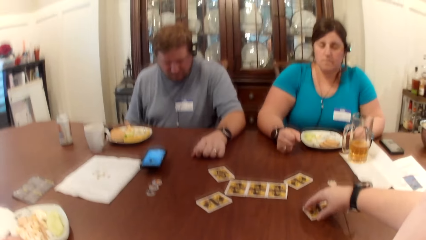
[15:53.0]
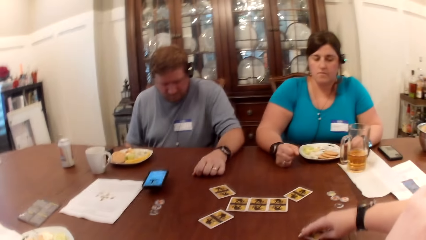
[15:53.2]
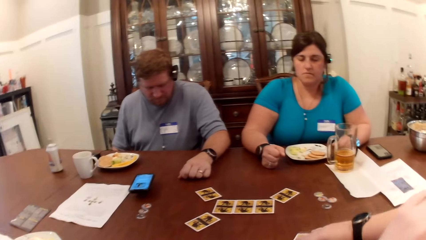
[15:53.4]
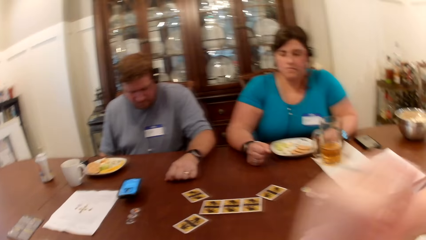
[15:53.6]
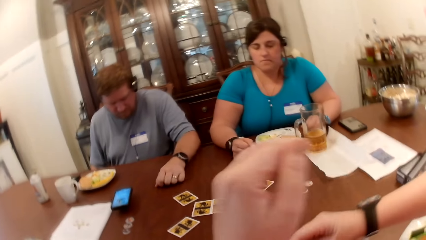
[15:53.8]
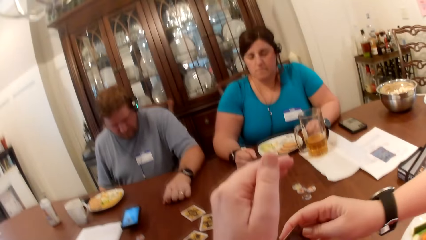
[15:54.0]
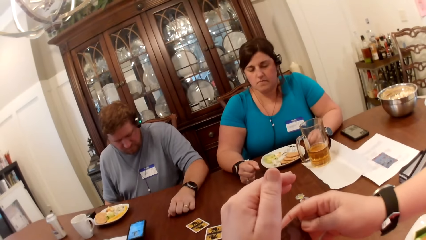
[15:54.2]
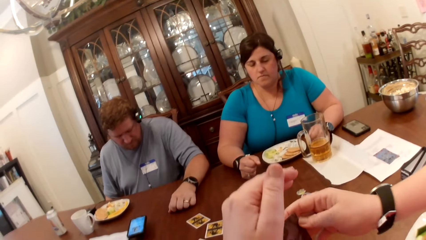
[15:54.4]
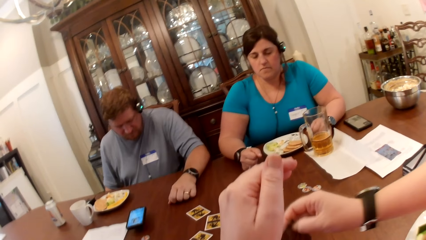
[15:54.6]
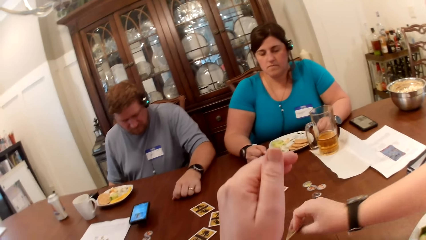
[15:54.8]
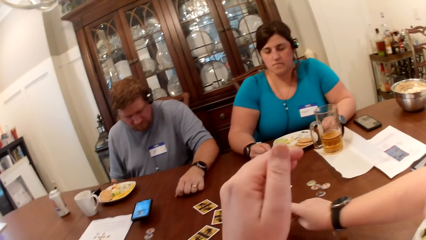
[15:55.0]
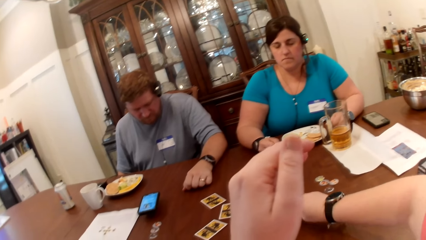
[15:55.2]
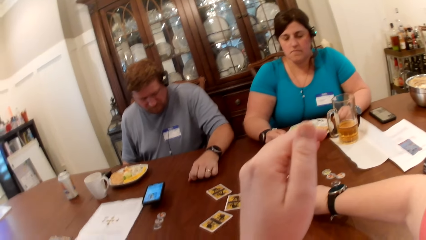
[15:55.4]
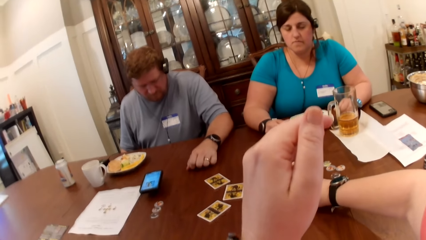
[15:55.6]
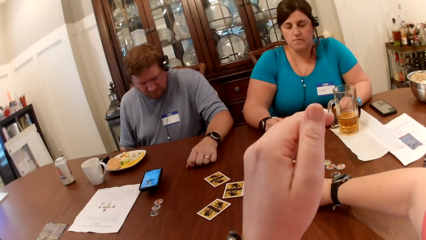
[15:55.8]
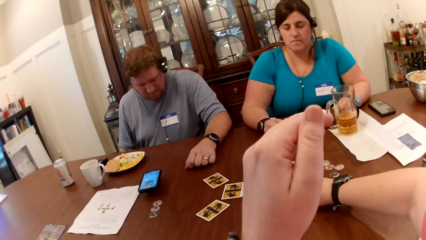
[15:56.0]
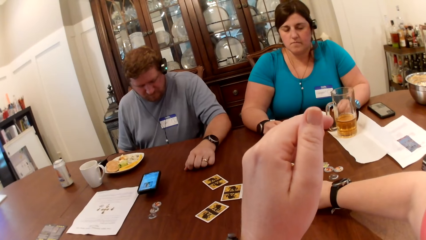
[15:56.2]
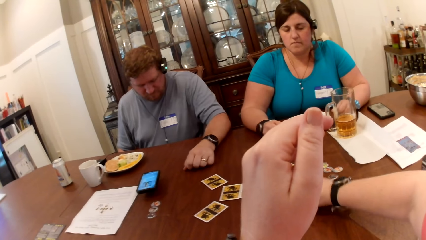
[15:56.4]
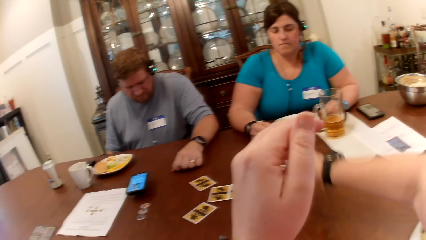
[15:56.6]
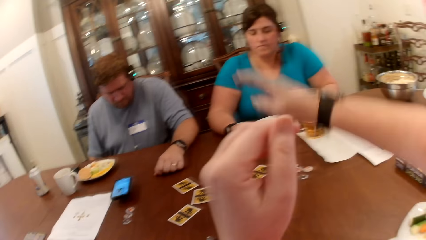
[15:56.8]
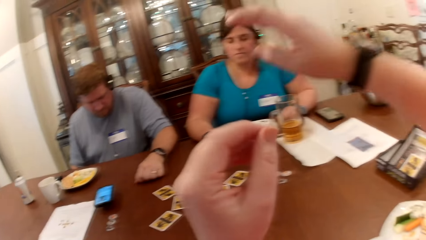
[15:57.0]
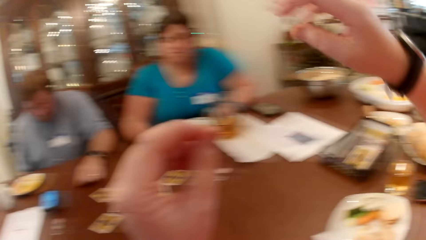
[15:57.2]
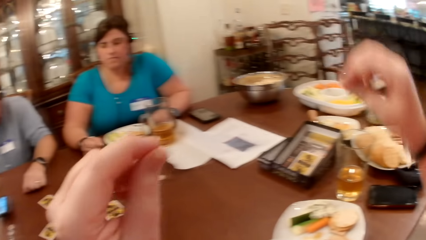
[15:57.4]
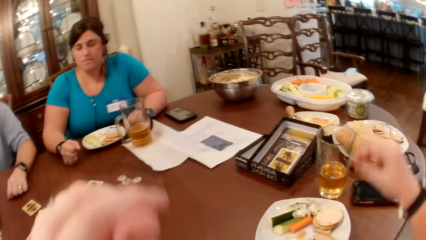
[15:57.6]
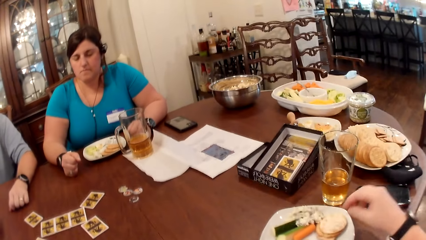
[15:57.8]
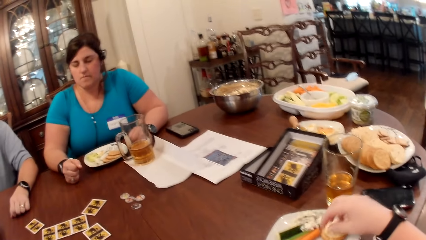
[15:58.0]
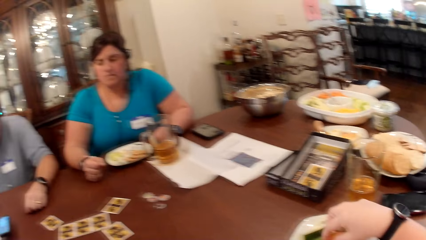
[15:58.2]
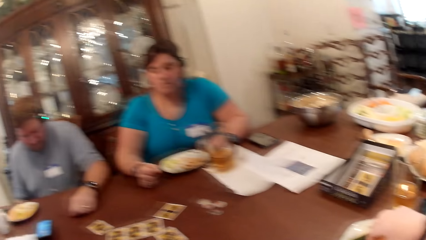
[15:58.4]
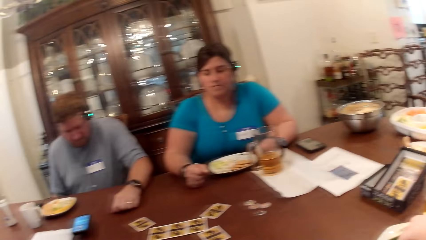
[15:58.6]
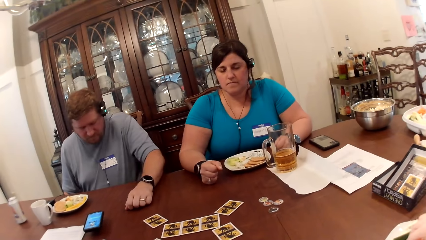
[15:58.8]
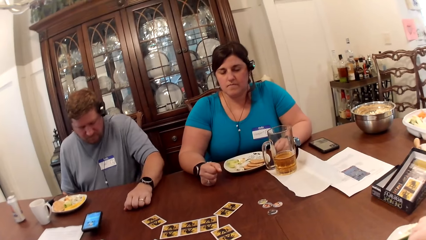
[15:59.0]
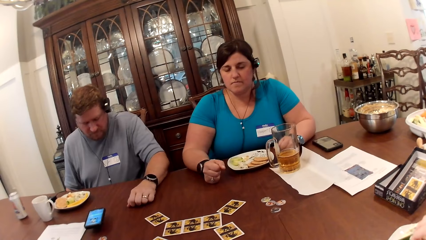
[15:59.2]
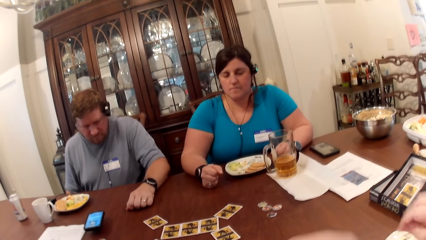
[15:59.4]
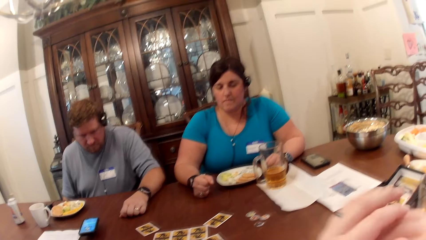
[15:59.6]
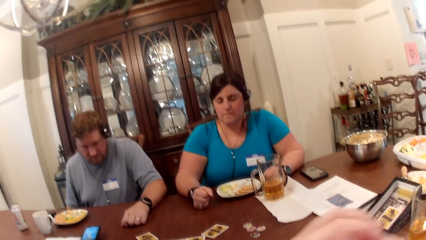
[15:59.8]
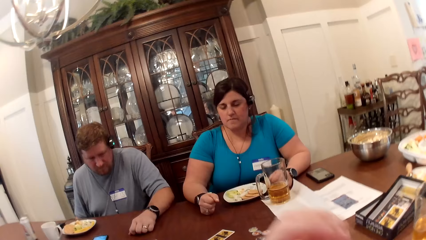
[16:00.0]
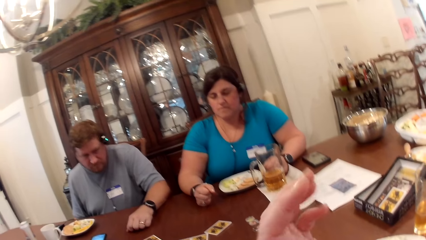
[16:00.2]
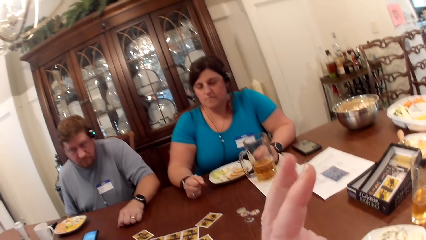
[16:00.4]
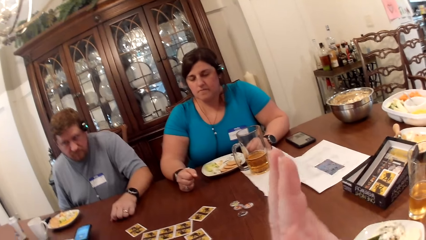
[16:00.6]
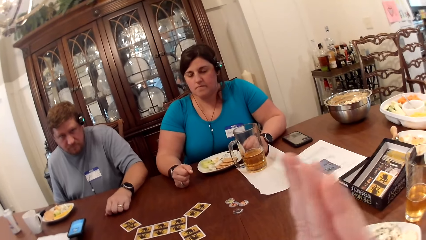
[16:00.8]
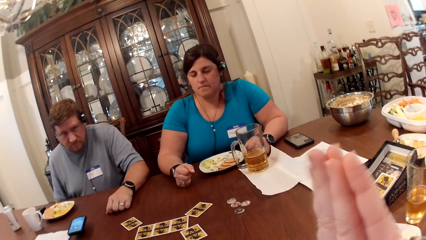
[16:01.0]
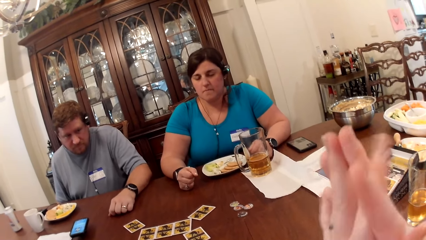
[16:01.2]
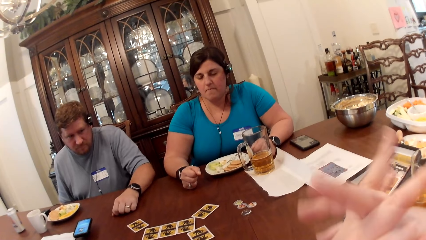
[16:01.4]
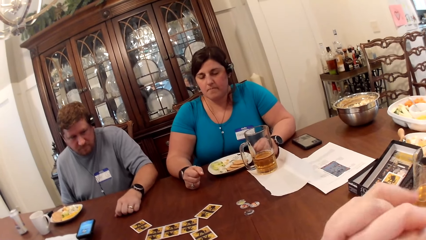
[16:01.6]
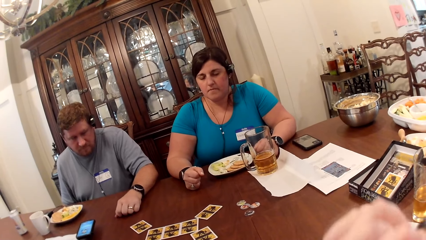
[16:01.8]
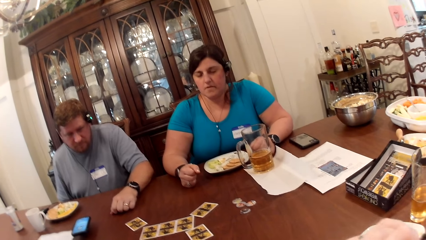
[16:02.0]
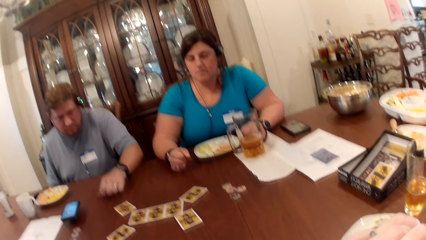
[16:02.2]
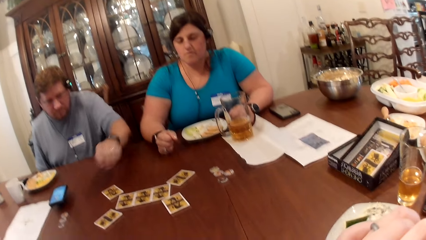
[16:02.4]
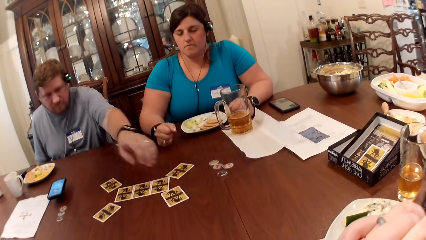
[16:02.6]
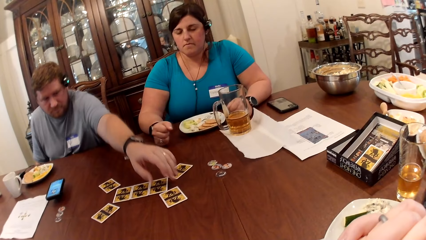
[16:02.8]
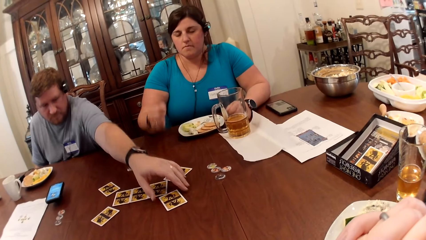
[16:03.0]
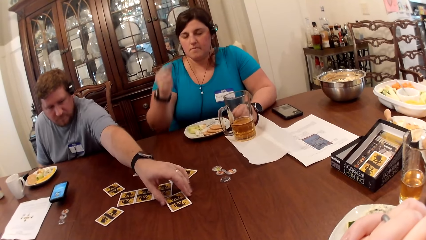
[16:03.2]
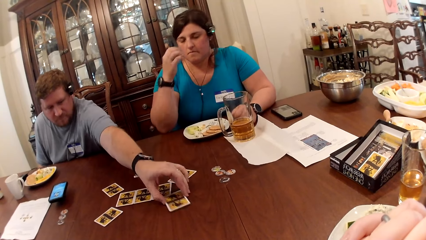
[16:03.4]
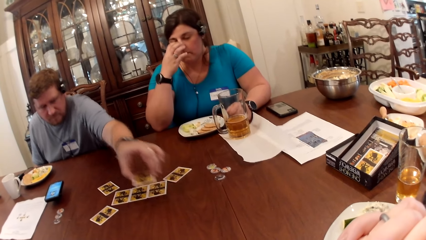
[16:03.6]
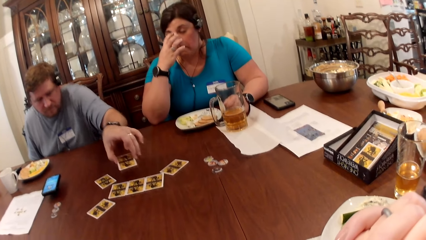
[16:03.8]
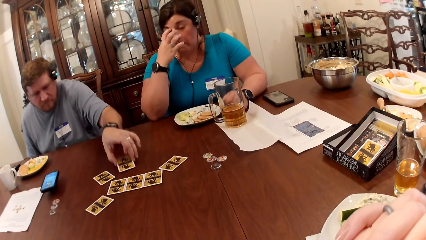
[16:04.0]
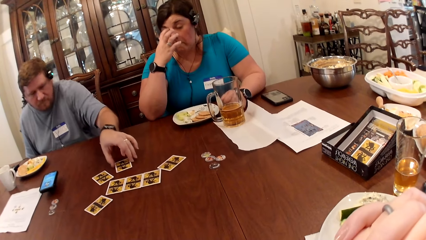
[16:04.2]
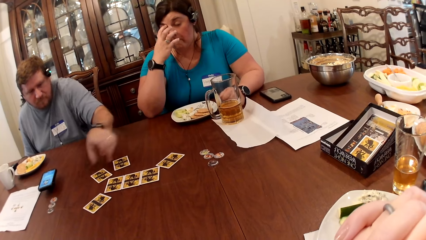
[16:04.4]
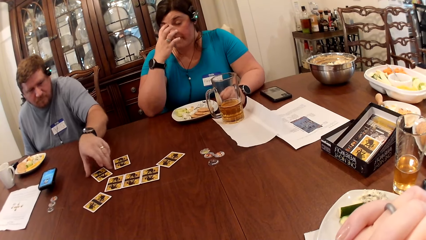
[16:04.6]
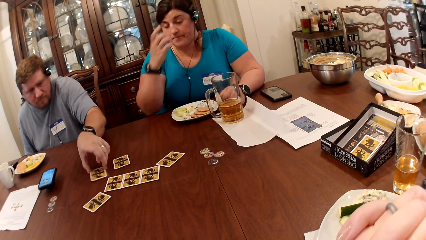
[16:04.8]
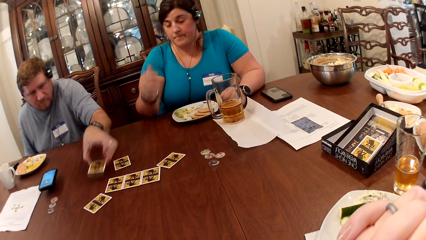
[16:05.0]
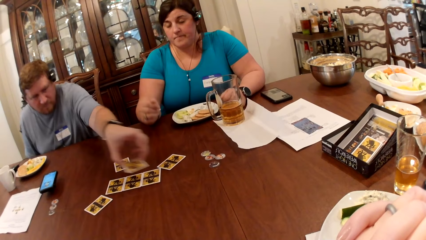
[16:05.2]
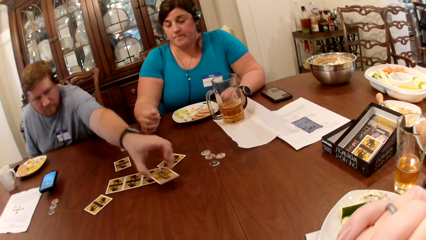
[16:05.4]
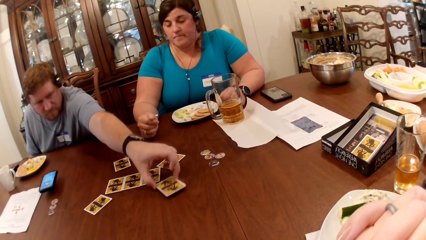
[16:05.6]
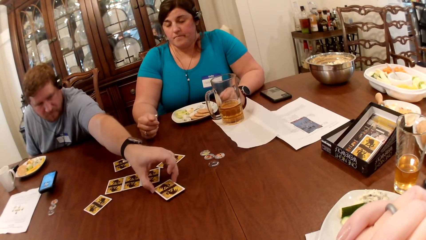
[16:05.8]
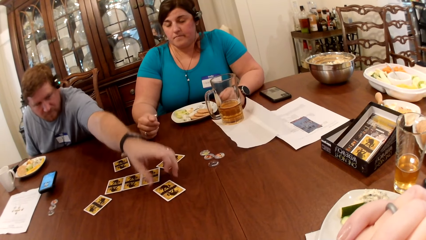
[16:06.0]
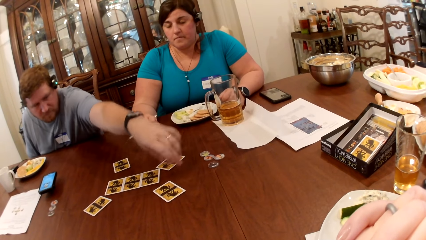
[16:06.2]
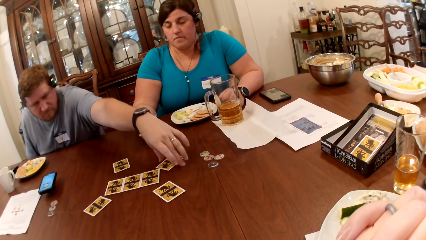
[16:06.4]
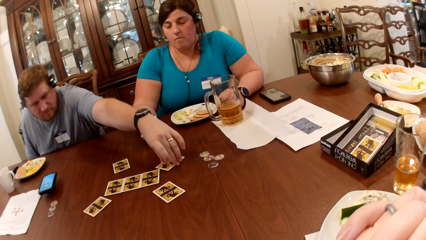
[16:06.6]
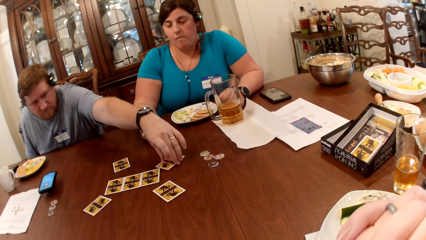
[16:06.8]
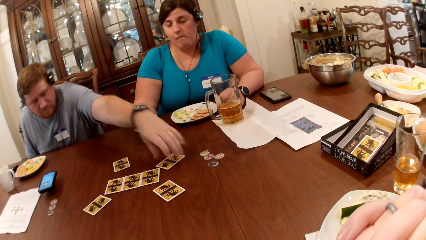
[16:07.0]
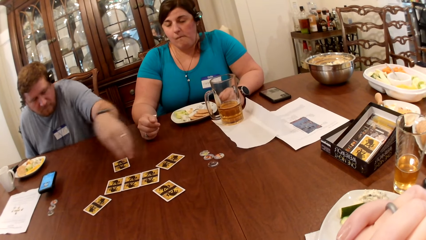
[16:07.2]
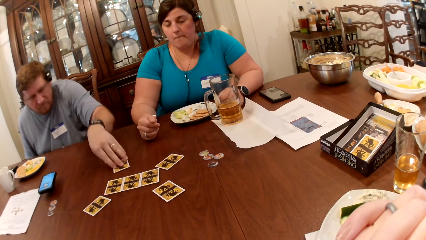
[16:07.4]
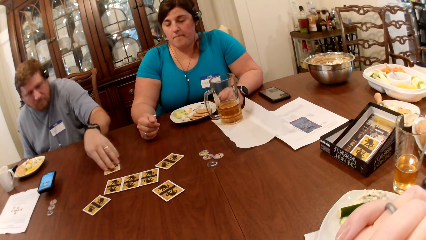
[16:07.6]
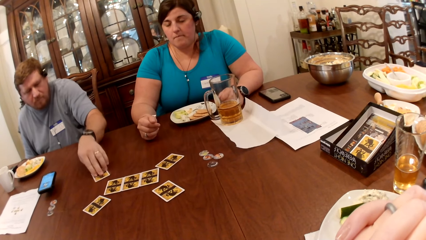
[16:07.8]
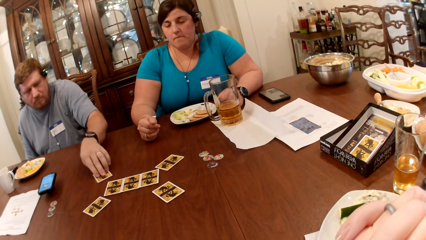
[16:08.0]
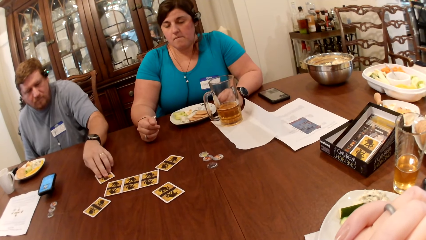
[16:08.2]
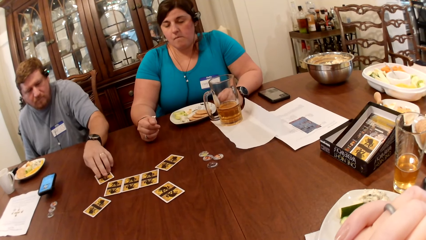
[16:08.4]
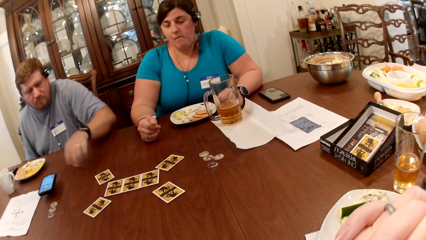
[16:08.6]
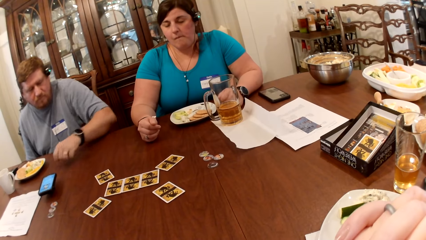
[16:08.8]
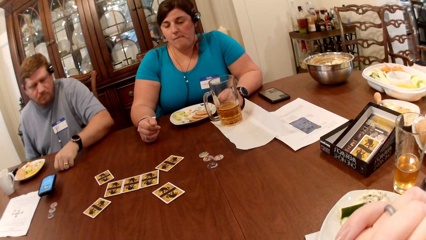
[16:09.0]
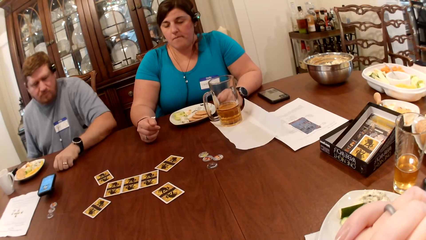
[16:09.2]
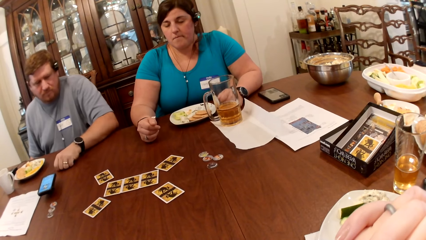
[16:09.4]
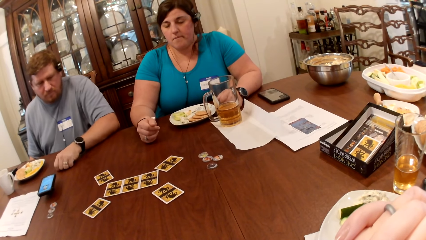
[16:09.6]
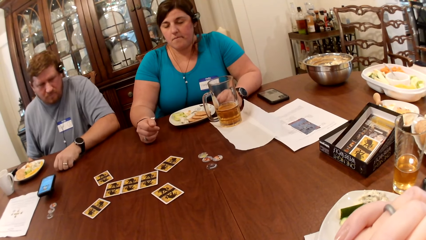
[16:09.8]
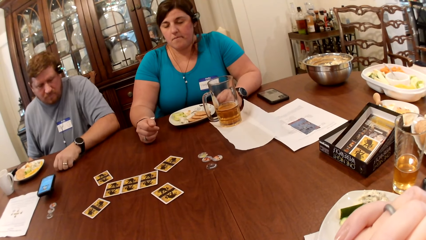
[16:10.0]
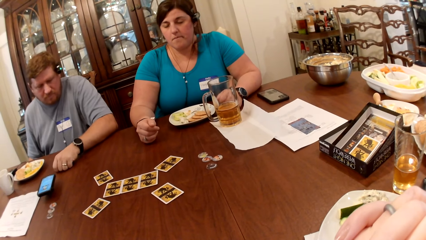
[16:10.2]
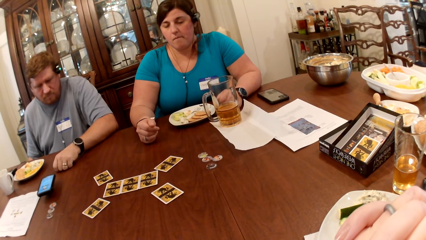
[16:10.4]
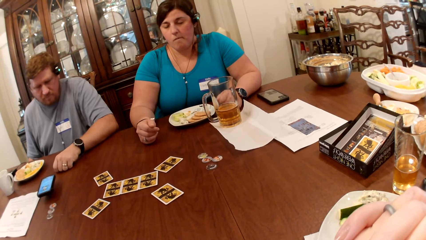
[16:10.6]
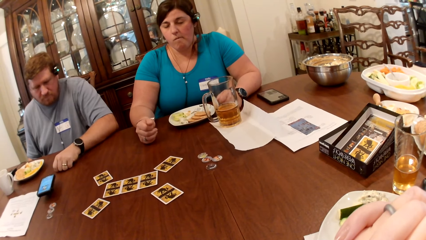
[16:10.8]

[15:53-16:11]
The camera wearer picks the game card with her right hand. She places the game card on the dining table with her right hand. The virtual assistant converses with the man. Another man picks a game card from the dining table with his left hand. He places the game card in his left hand on the dining table. He picks a game card from the dining table with his left hand. He places the game card in his left hand on the dining table. He moves a game card on the dining table with his left hand.
